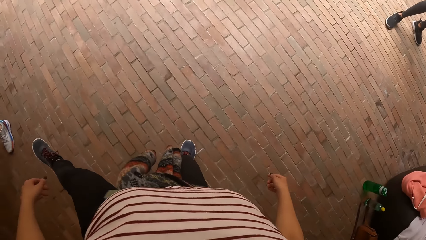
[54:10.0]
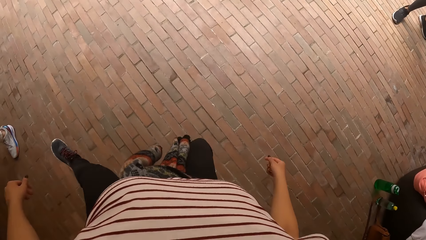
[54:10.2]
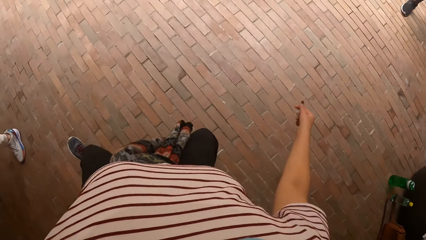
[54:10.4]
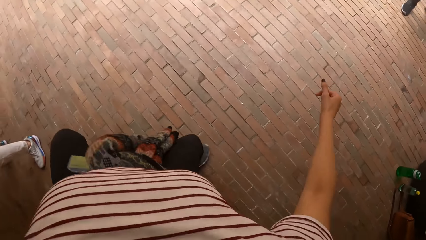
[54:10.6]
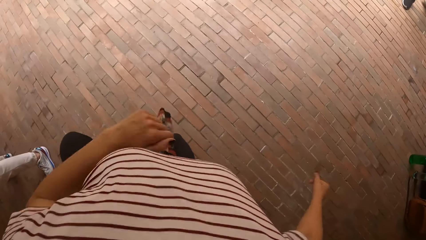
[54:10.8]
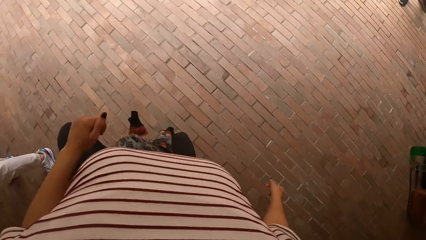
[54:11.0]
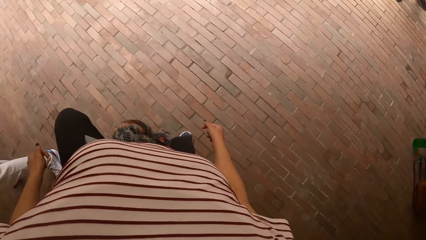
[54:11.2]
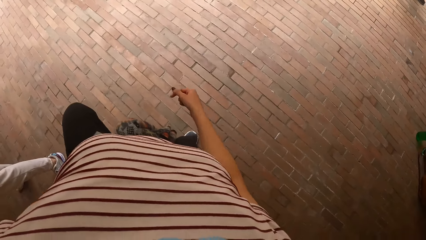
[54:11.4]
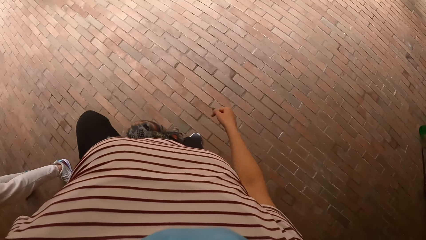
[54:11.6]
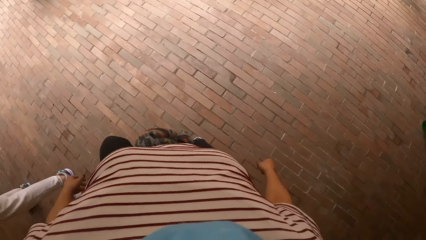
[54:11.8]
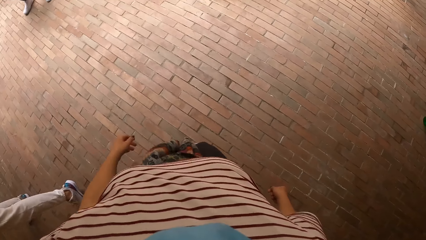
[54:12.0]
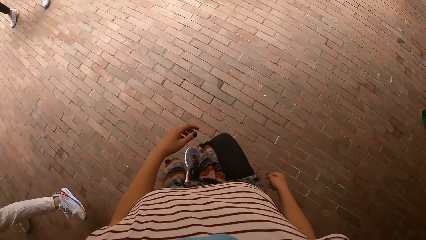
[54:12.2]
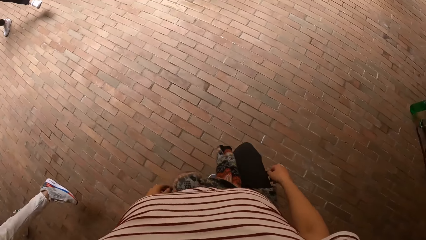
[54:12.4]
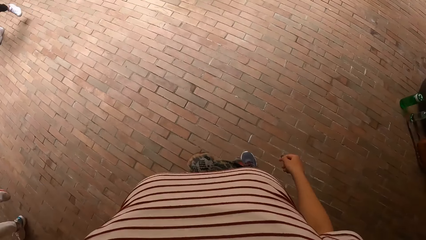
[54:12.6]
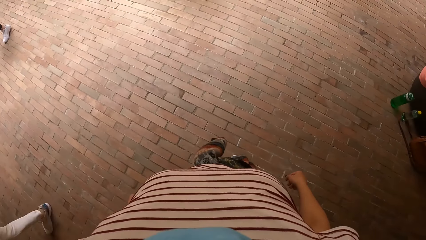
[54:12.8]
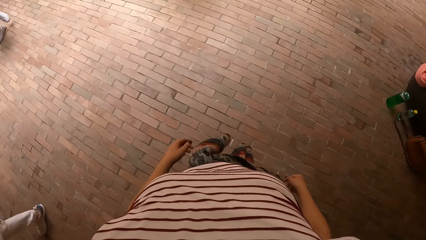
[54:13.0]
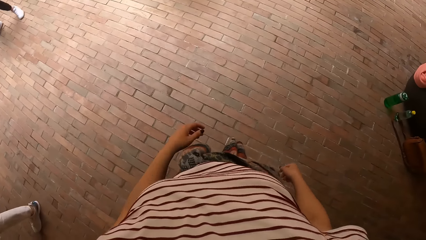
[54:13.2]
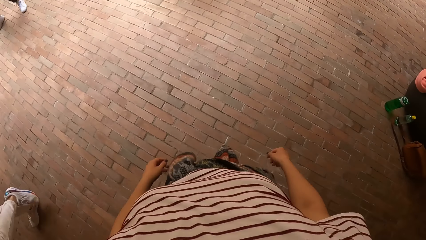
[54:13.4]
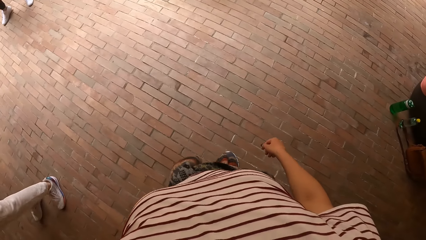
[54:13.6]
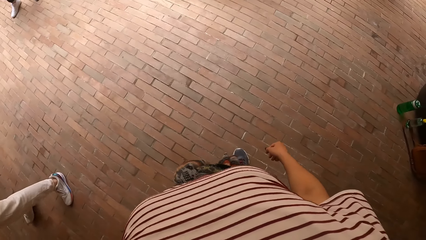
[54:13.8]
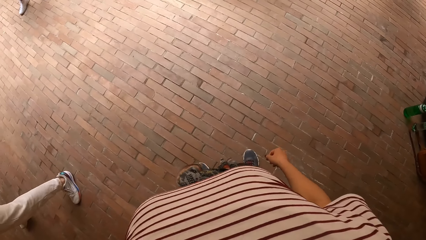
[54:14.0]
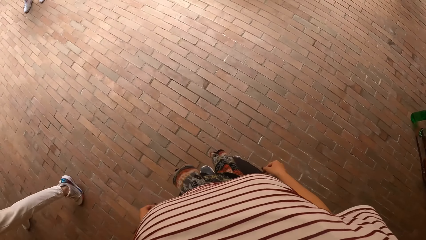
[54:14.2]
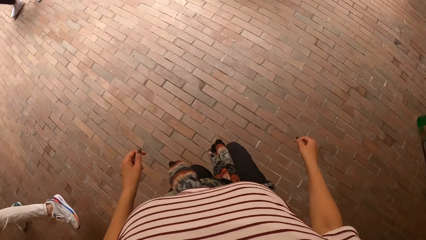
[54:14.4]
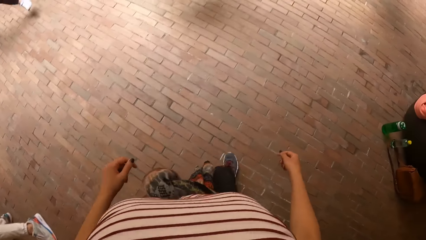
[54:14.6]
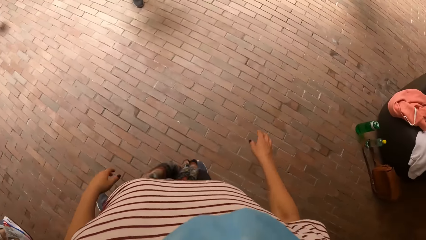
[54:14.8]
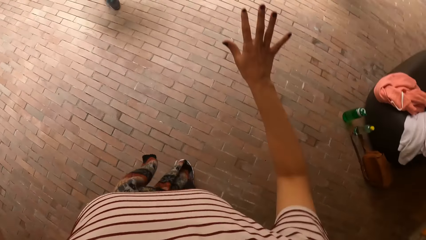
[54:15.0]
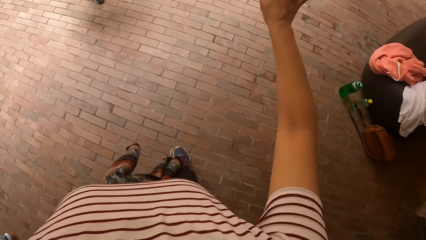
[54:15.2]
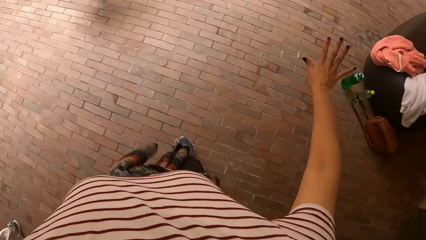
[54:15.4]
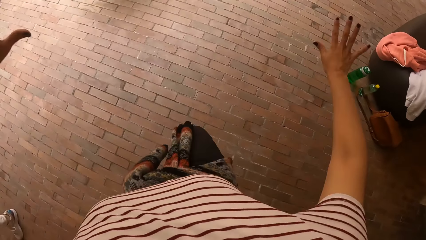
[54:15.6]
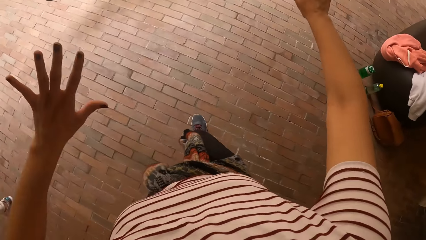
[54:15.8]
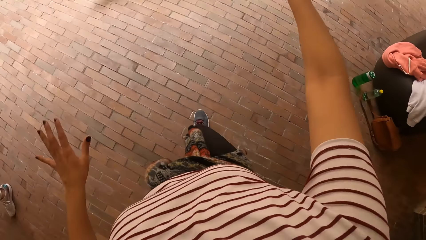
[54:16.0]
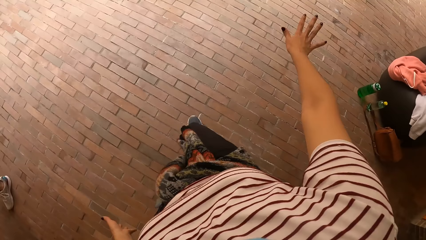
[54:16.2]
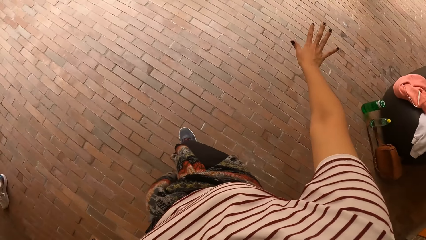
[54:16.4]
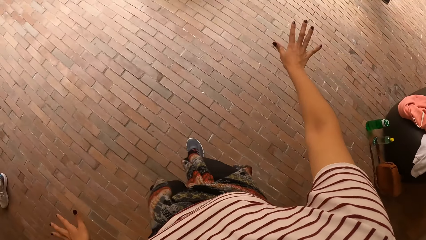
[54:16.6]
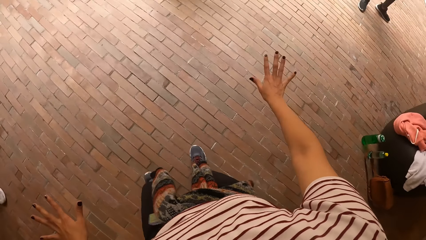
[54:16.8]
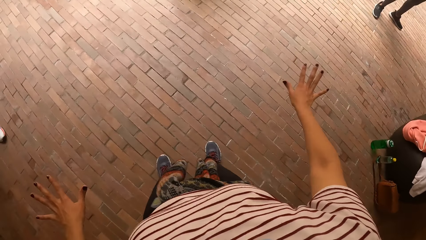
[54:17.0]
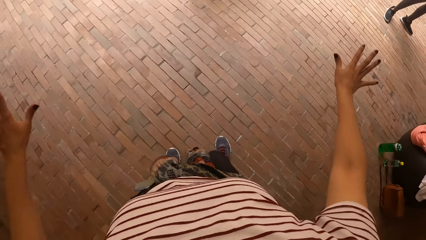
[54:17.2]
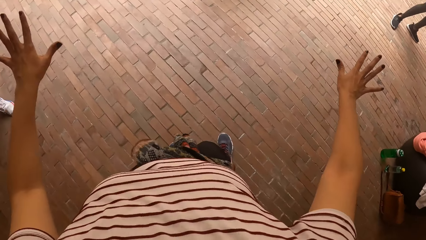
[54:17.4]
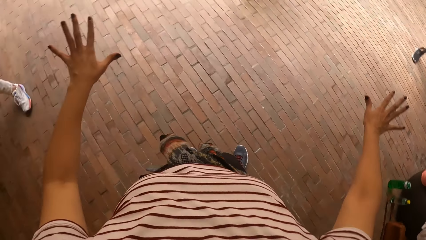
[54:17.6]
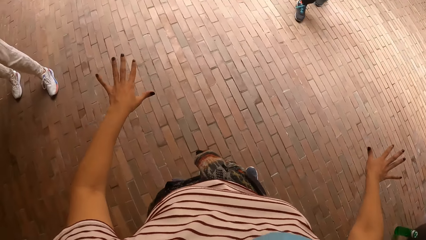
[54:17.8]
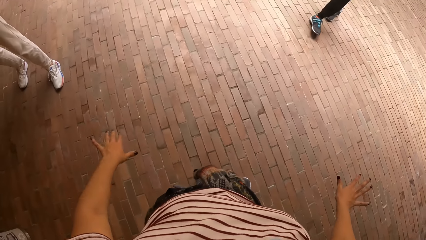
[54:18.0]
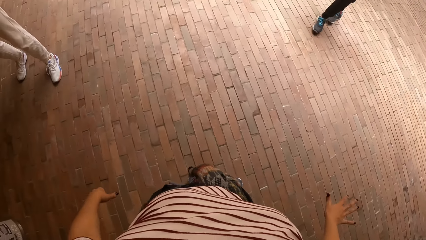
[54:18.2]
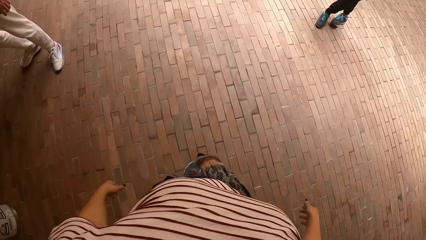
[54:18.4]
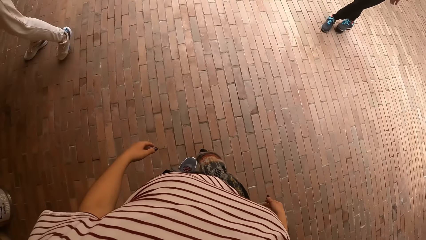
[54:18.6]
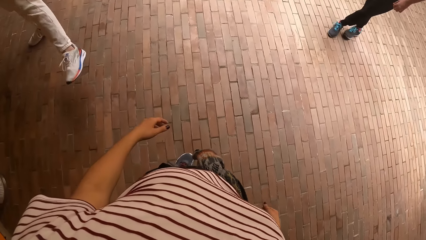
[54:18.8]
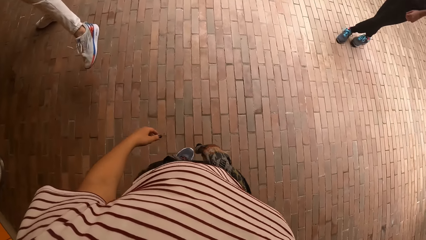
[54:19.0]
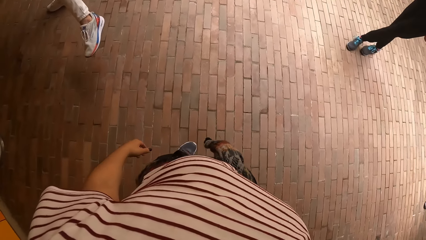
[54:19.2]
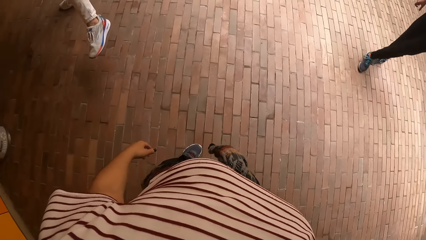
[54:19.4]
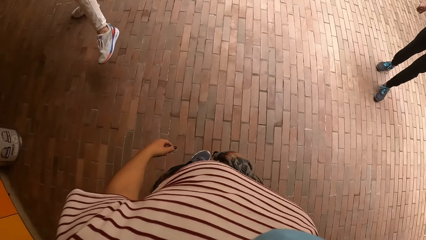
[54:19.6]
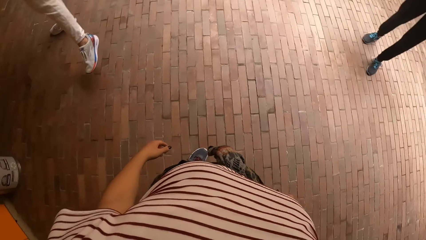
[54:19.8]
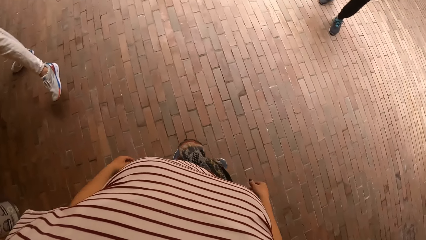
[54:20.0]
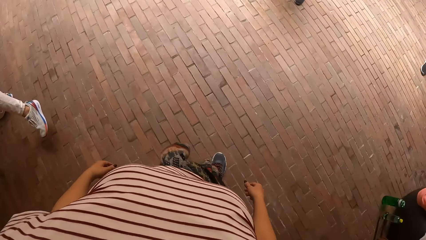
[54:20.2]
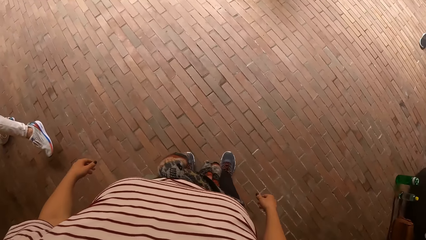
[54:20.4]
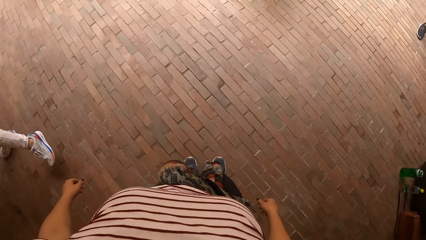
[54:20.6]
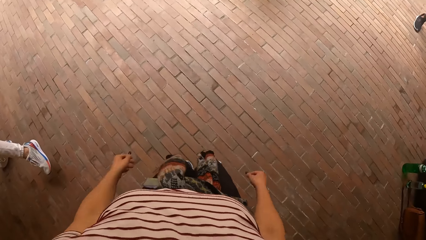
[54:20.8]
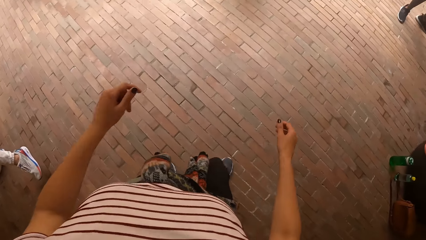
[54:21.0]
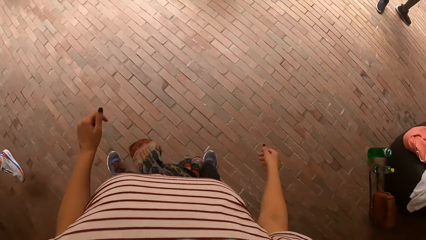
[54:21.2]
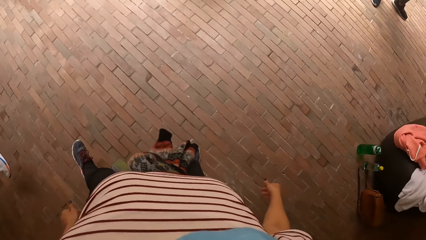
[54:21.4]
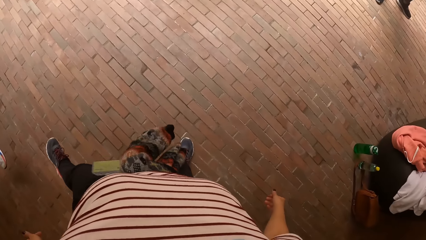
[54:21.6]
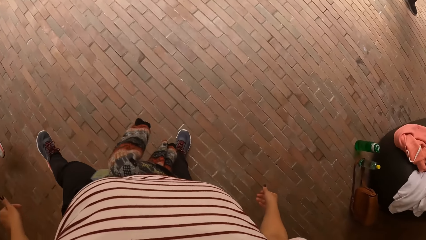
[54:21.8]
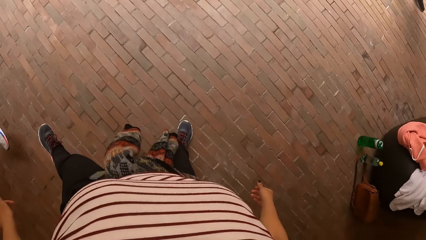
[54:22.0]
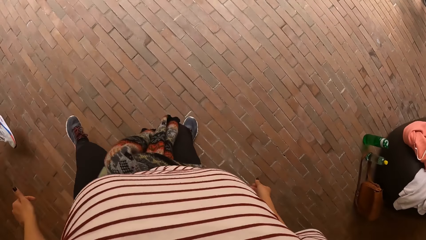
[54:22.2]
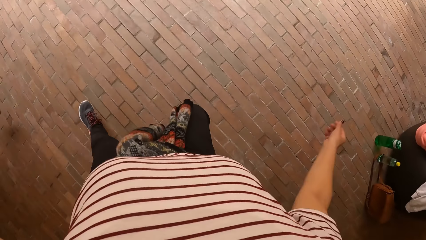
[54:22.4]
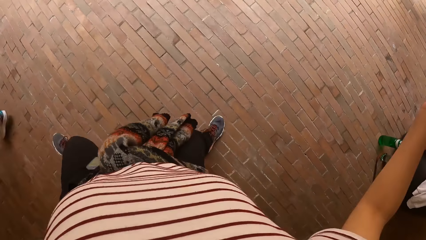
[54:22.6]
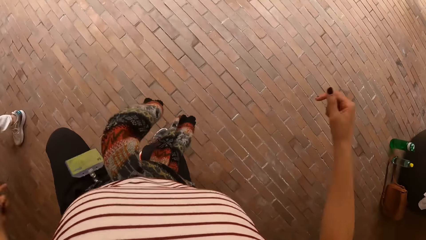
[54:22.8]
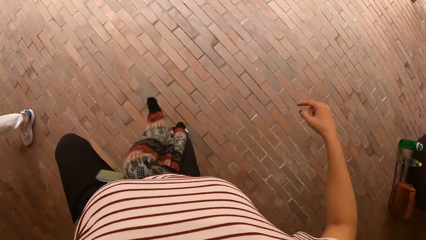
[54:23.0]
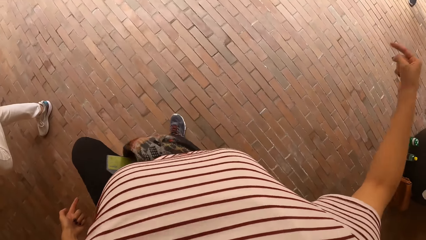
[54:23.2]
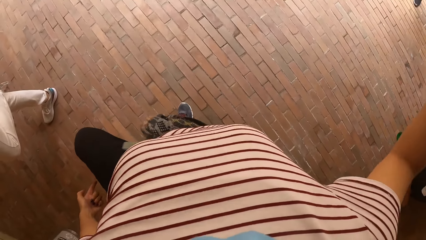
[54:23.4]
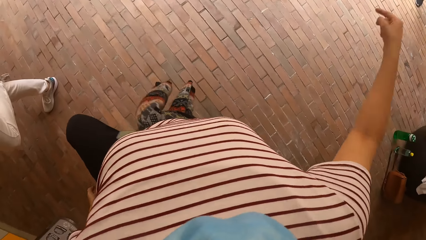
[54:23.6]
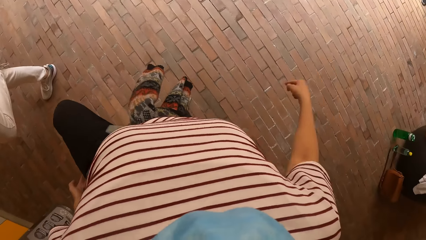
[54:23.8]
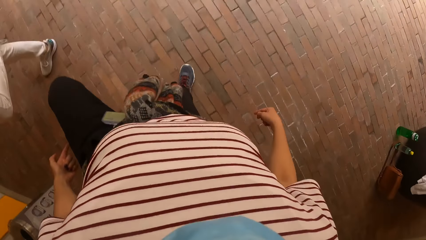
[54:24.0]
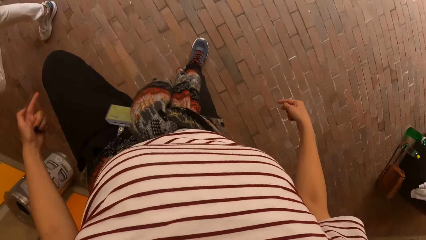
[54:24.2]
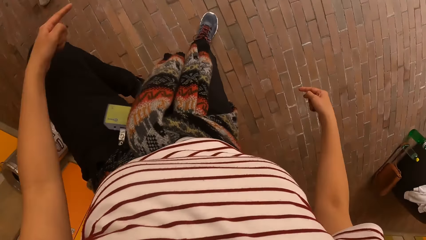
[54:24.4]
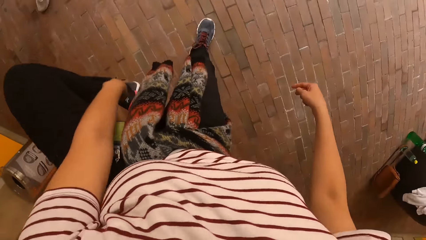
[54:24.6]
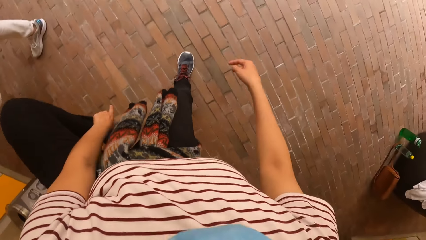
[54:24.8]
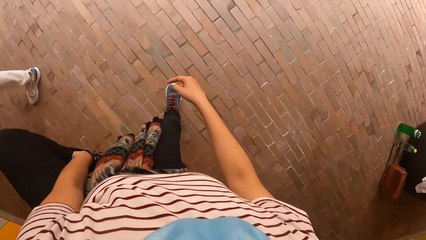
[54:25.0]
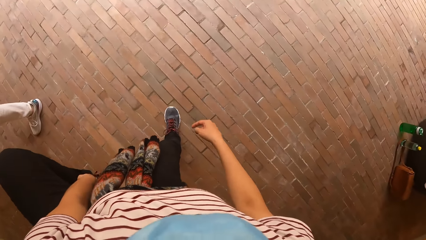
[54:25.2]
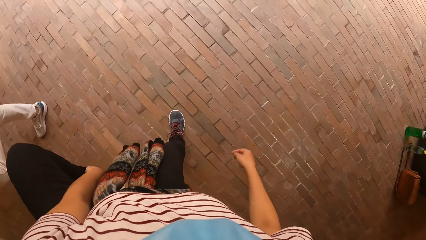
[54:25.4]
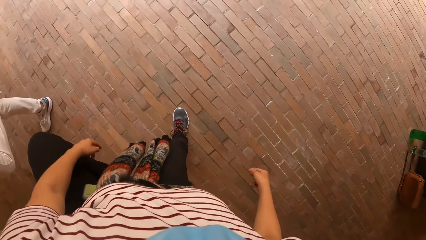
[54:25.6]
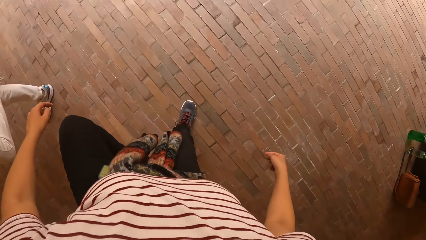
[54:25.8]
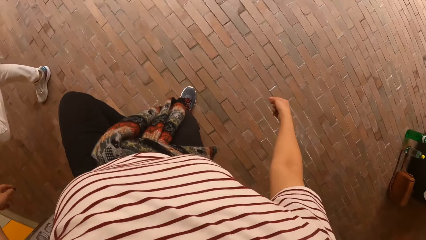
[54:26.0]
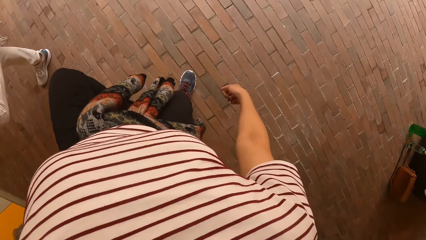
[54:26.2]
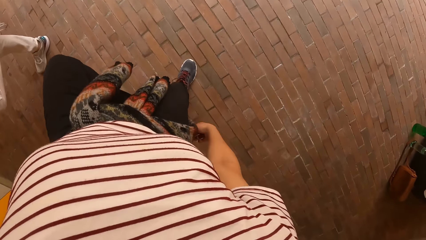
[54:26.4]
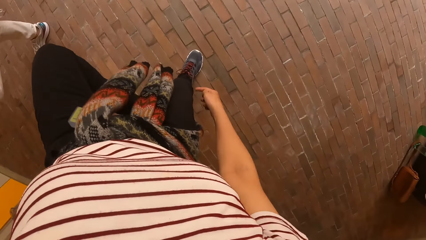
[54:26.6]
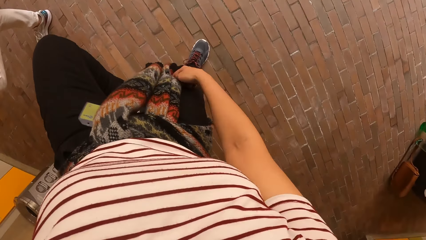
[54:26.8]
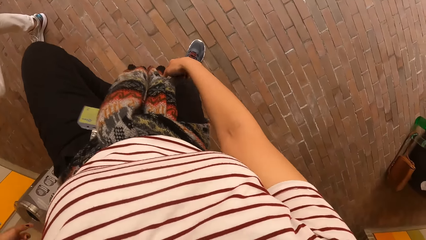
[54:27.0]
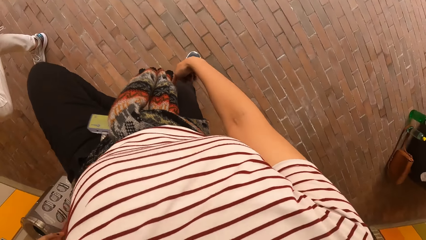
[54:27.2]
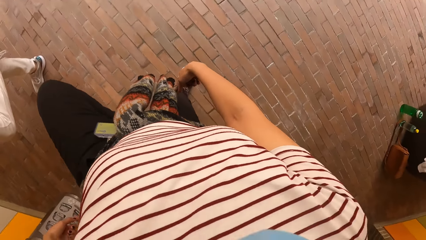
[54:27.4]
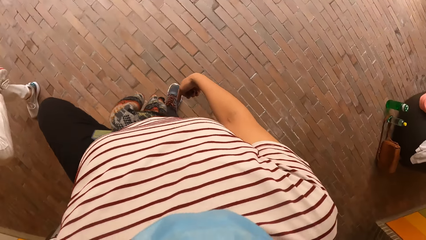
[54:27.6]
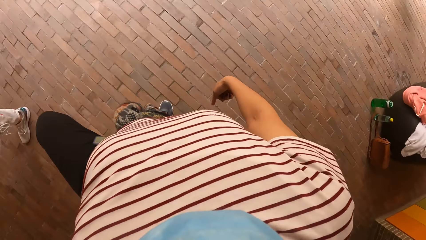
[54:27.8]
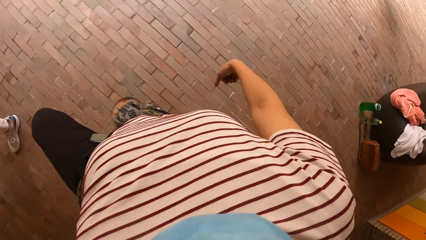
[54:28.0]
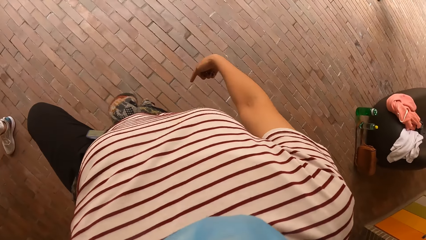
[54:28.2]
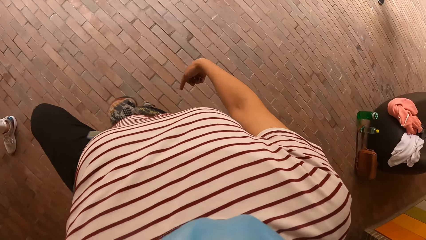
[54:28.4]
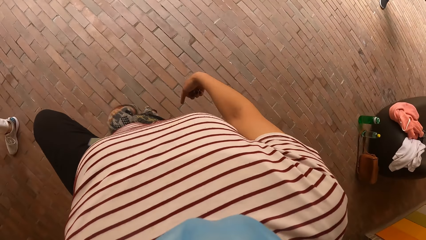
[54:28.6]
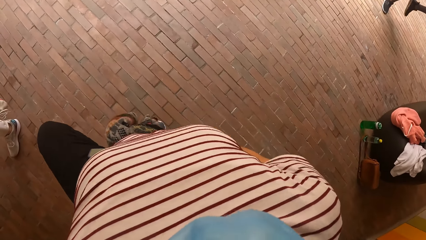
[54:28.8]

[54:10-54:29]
The camera wearer jumps on her right leg. She stands on both legs. The man stands on his right leg, jumps on his right leg and stands on both legs. The camera wearer spreads hands. The man lifts a leg. The camera wearer moves to the side, lifts a leg and jumps to the side. She touches her leg. She points her leg.
